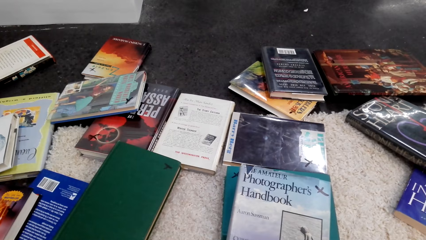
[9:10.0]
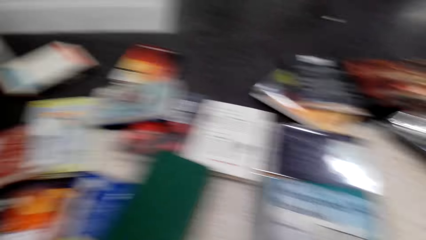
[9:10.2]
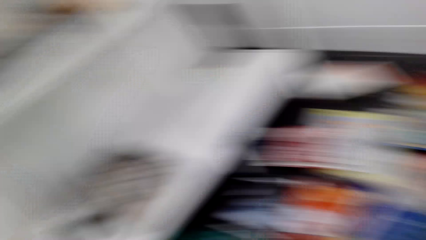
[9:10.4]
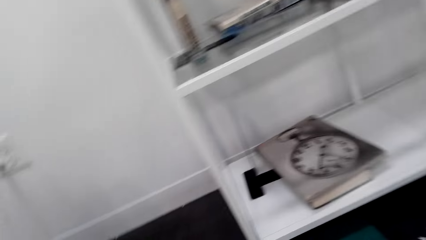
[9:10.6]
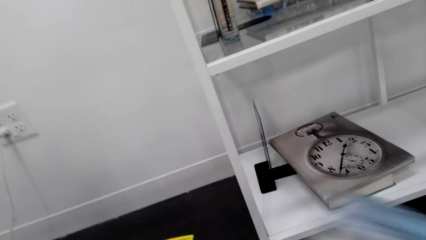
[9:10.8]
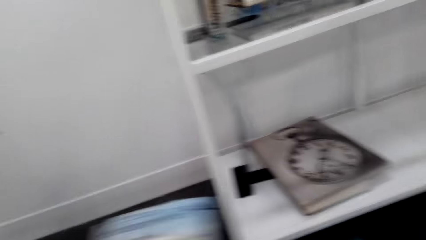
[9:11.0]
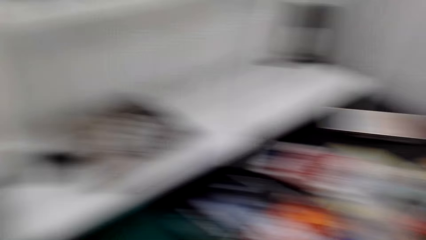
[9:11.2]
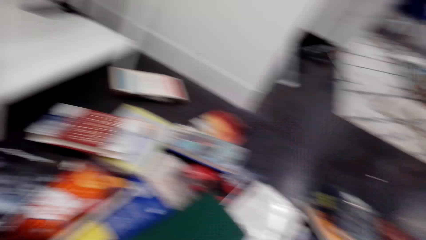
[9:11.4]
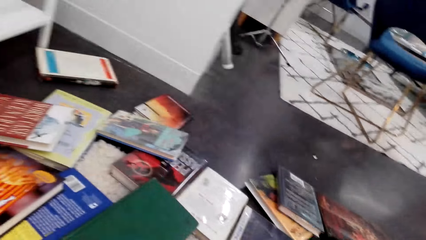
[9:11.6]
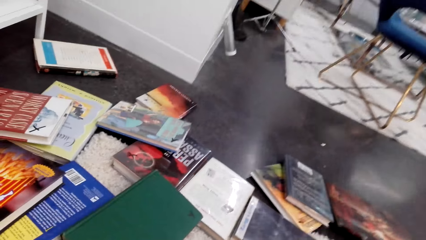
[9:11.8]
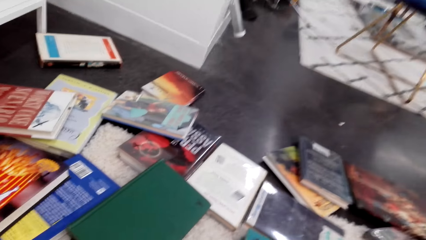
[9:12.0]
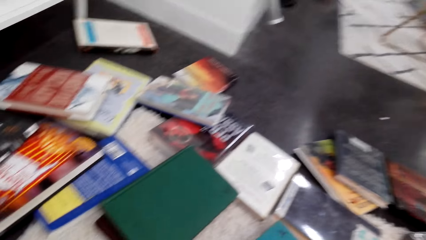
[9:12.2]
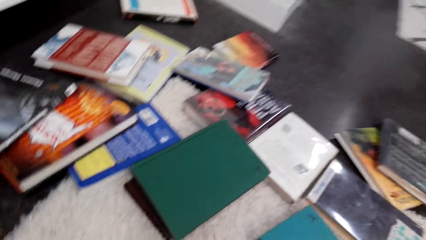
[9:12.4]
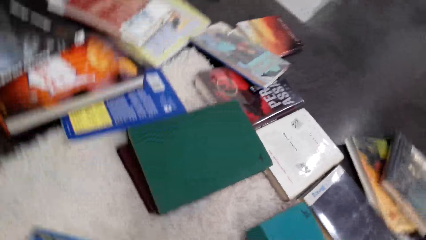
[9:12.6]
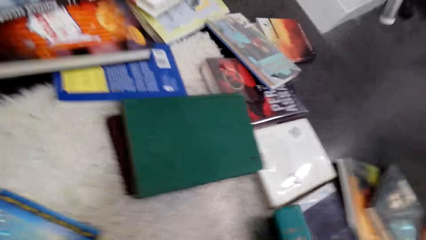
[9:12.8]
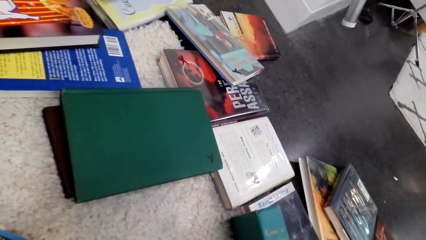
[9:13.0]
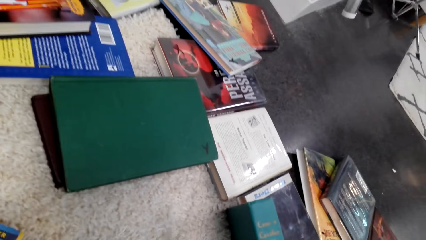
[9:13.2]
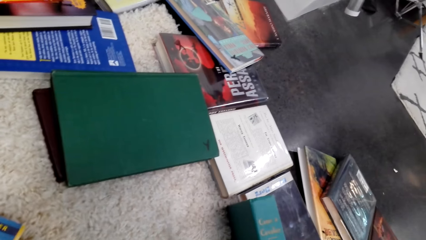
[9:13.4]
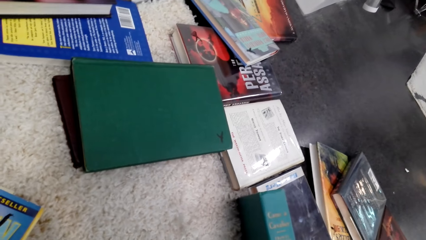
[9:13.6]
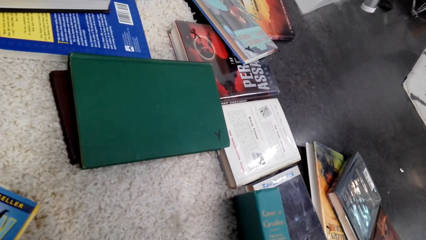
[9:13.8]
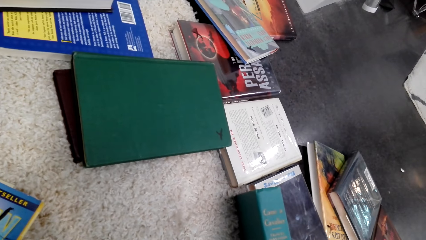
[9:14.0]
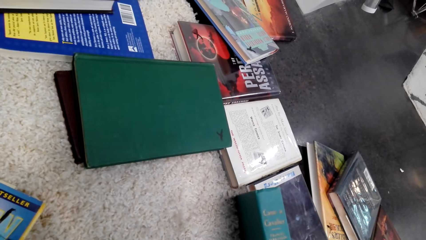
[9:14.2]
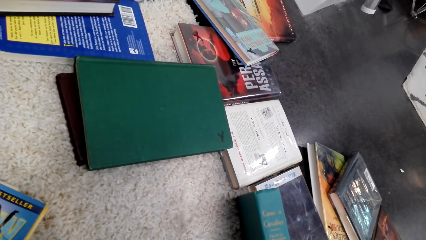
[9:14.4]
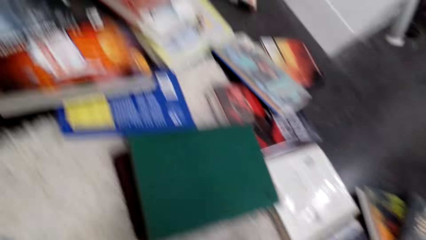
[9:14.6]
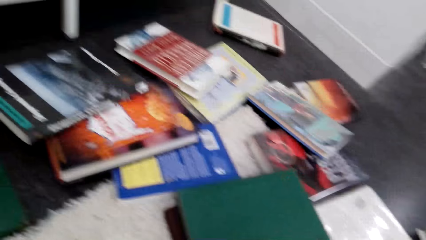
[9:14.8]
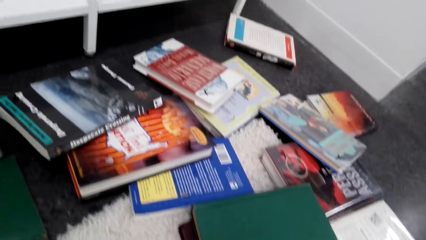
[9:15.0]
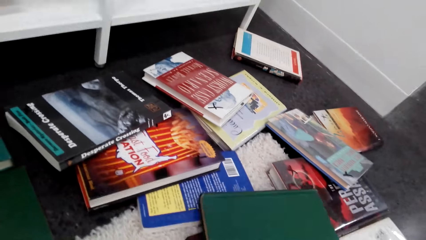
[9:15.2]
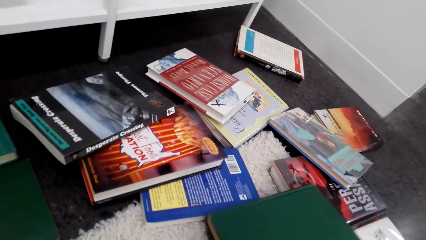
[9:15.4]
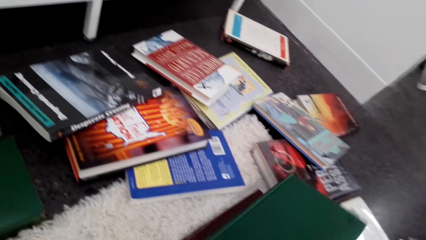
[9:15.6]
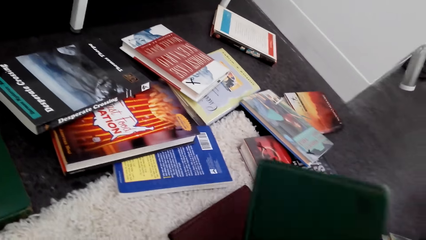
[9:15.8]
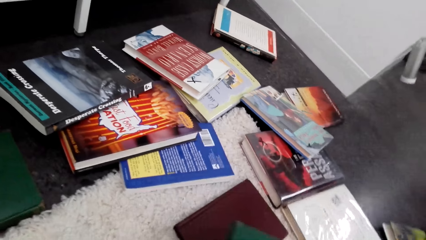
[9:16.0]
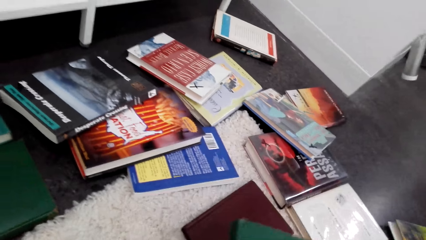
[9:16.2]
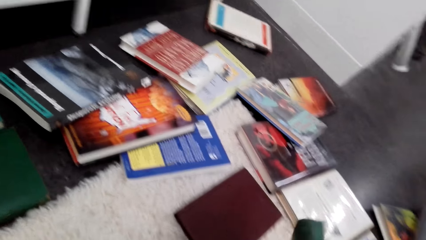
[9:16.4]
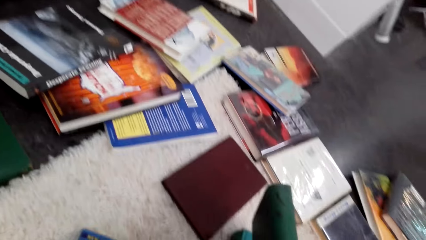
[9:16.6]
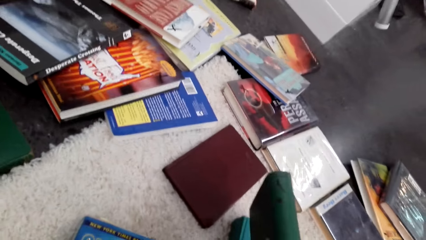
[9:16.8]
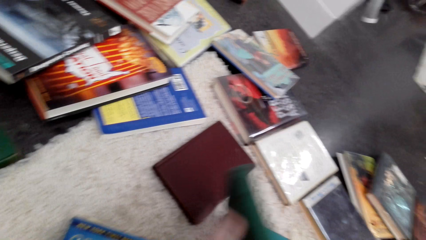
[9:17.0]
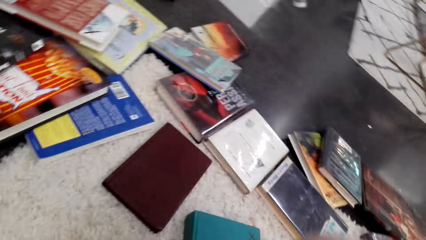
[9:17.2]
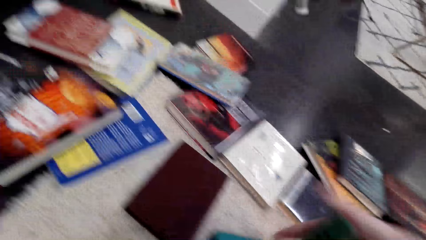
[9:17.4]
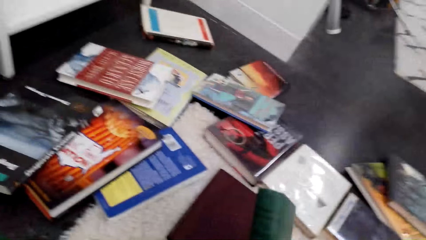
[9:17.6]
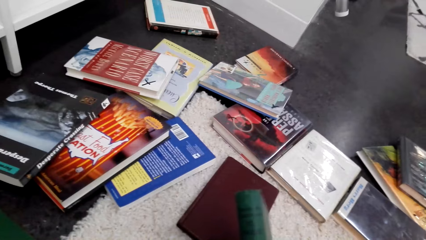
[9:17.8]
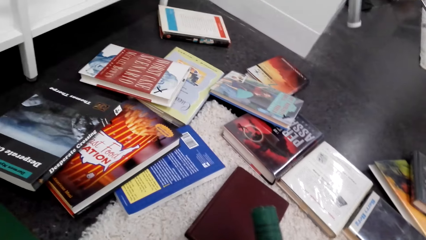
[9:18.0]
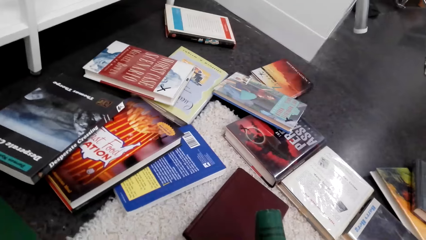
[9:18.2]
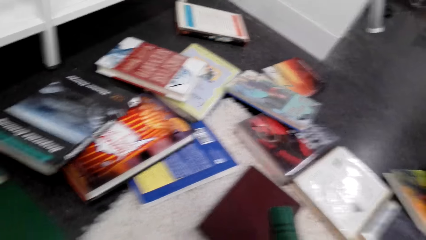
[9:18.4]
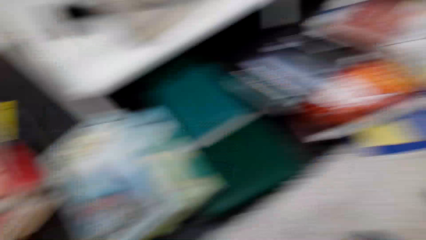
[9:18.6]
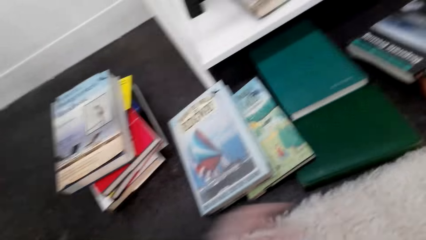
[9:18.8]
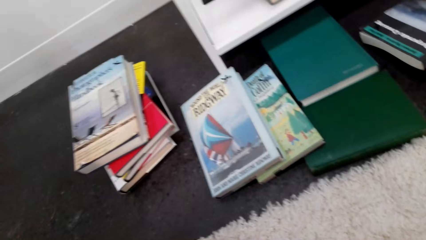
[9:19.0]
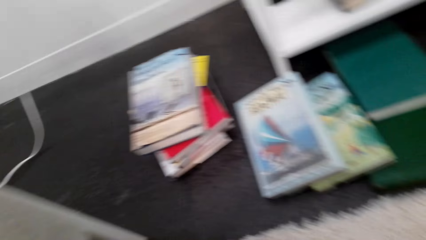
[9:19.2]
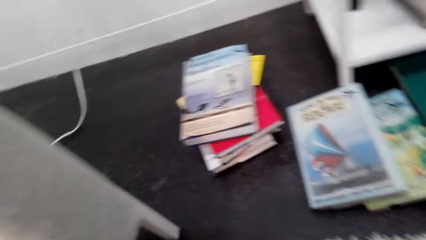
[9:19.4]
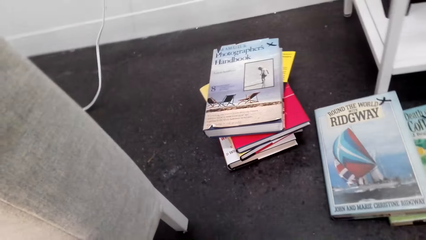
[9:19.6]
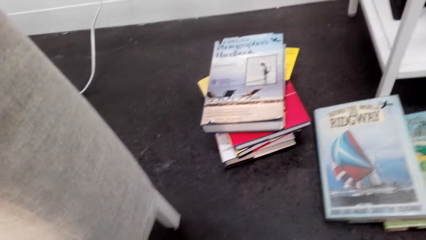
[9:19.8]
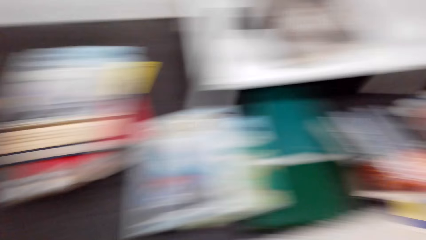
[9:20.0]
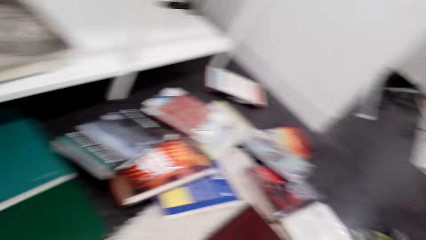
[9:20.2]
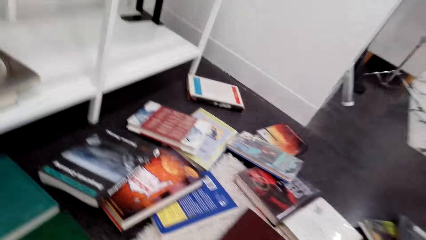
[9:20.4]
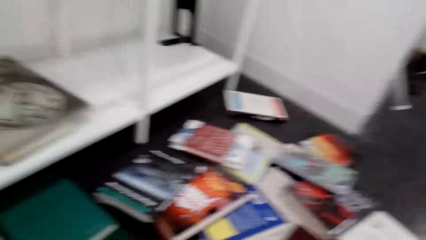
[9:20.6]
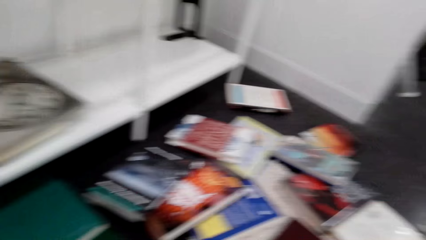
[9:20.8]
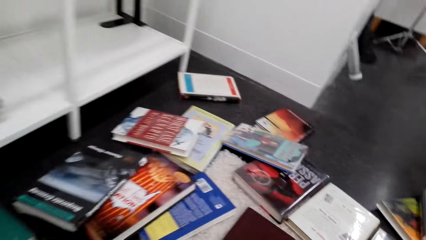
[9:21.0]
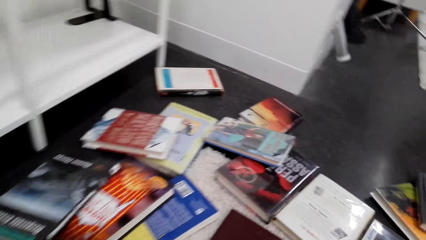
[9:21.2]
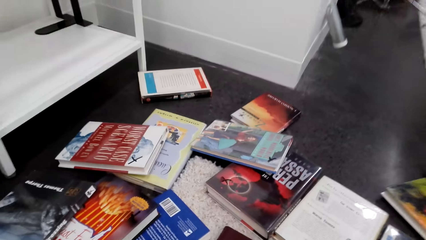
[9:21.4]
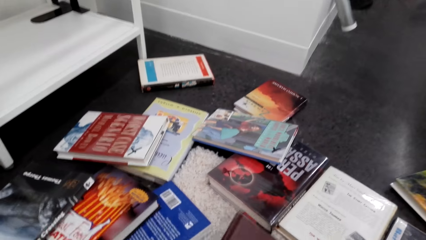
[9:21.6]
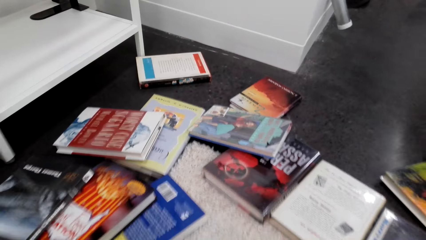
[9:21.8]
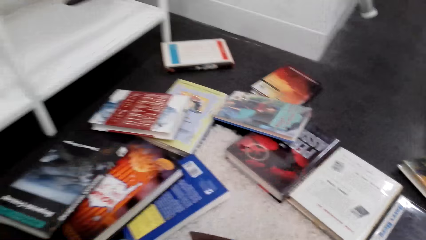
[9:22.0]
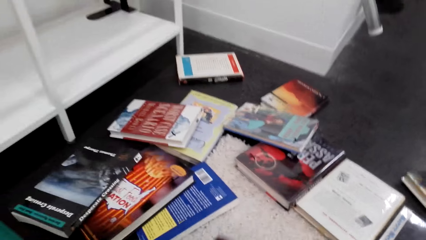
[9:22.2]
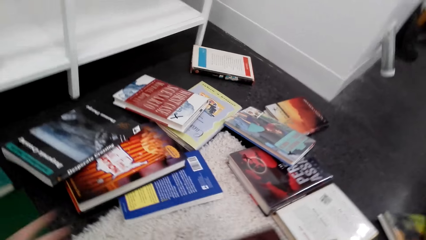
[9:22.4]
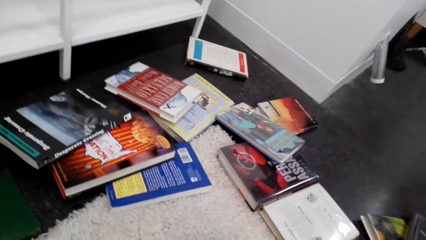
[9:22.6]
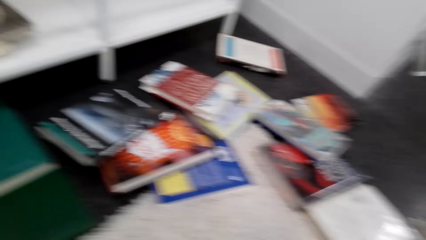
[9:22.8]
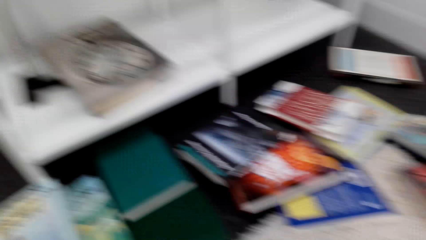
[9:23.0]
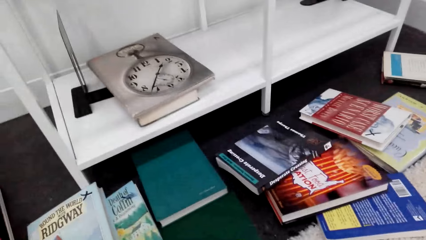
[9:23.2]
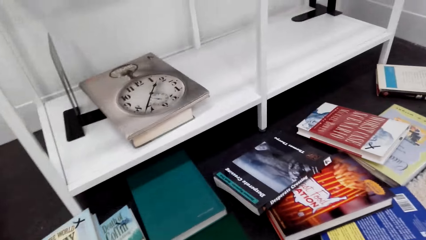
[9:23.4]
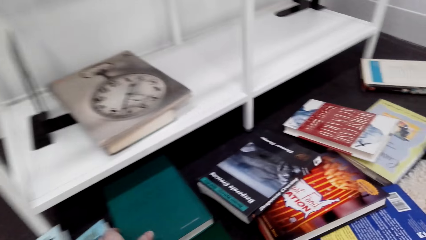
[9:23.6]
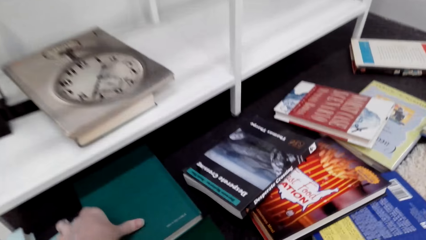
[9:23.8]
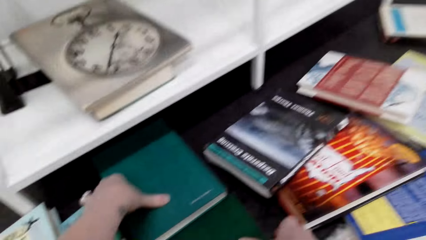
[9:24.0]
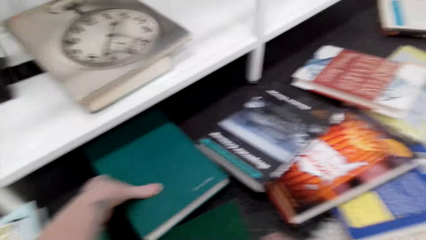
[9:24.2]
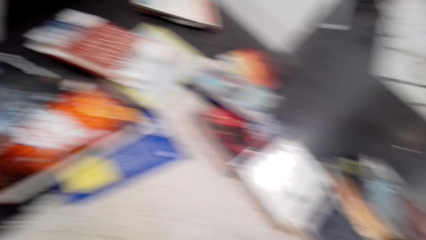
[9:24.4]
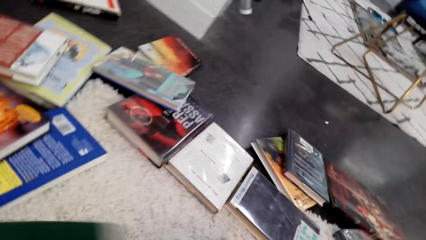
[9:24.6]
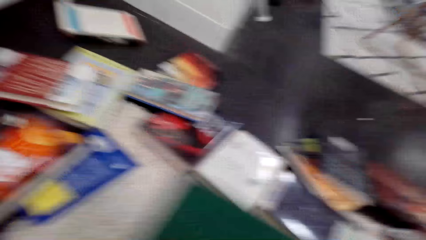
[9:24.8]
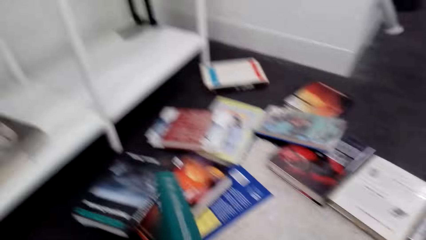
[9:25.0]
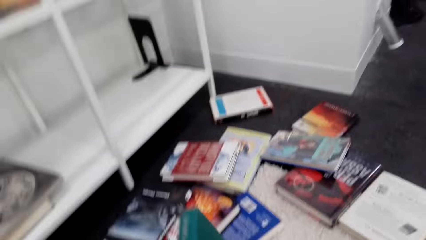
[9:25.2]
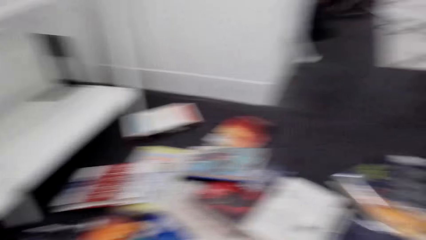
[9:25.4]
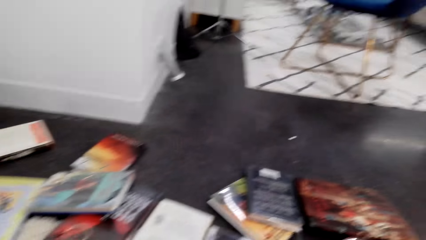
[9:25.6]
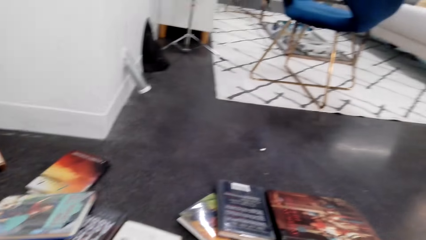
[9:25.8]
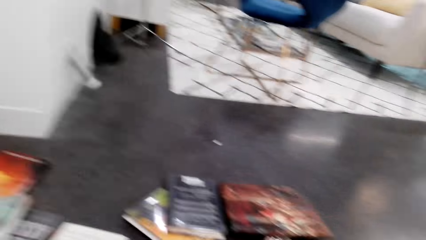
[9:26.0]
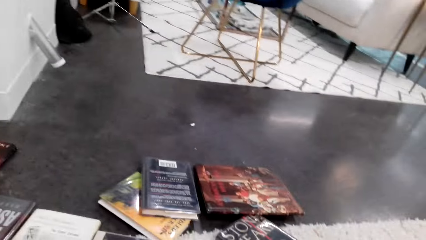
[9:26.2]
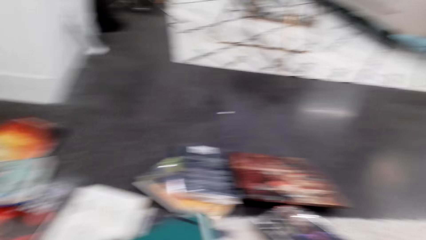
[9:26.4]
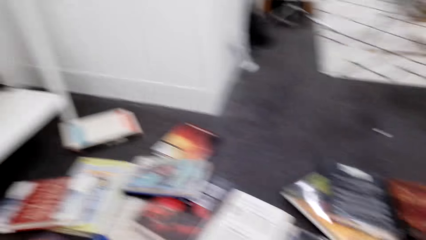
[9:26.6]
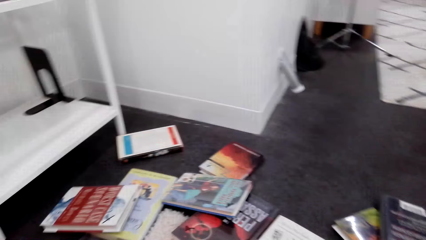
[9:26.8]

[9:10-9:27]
The camera wearer picks up the book from the carpet. They check the book. They look around the room. They pick up the book from the carpet. They pick up the book from the floor.
